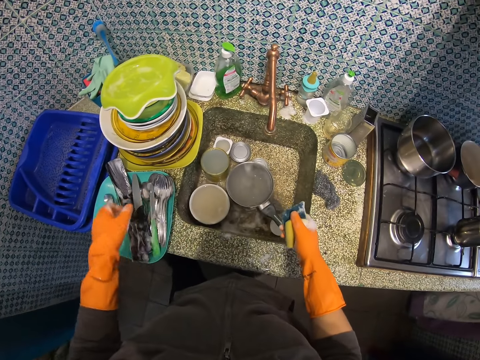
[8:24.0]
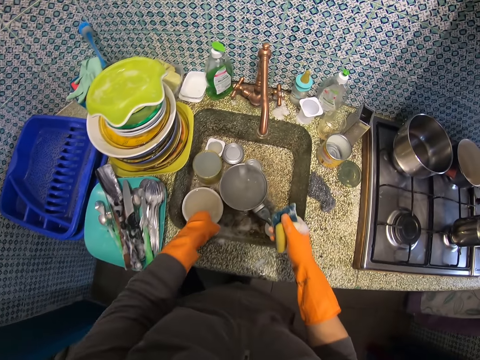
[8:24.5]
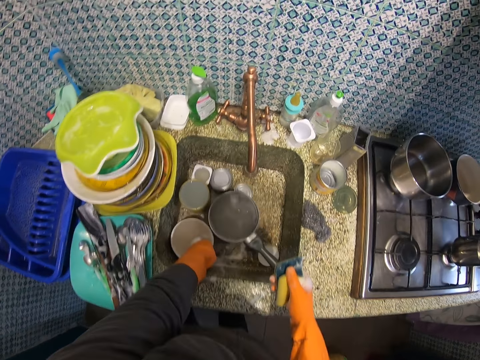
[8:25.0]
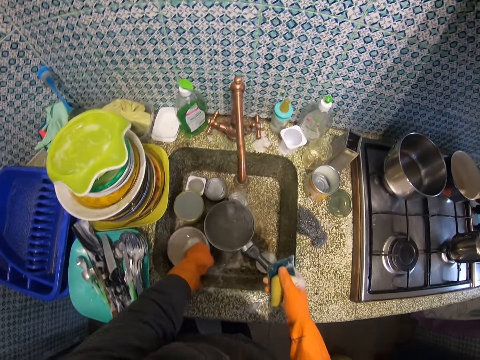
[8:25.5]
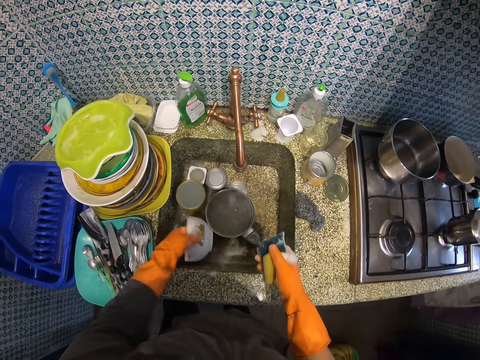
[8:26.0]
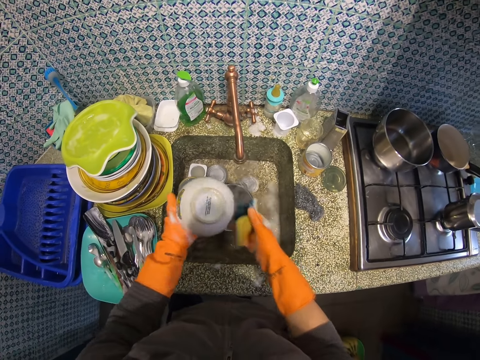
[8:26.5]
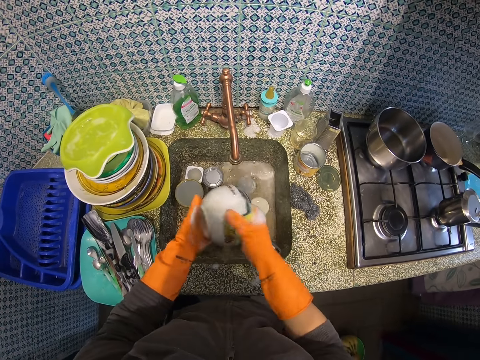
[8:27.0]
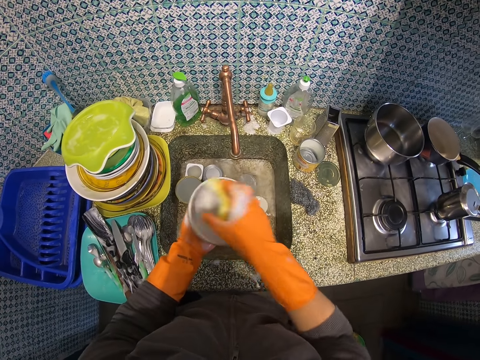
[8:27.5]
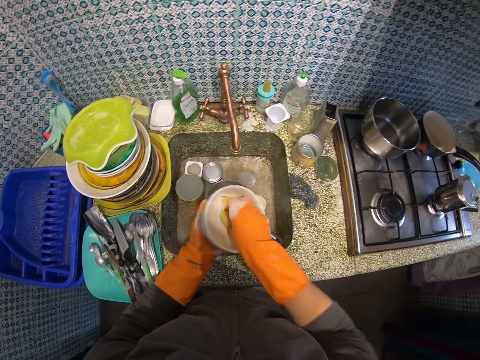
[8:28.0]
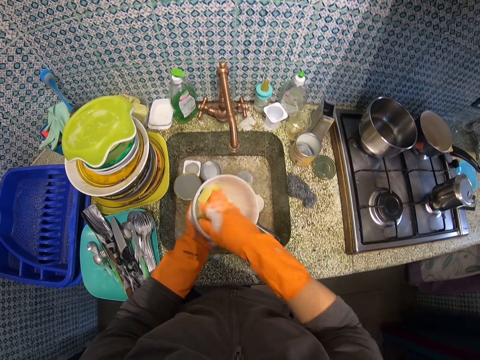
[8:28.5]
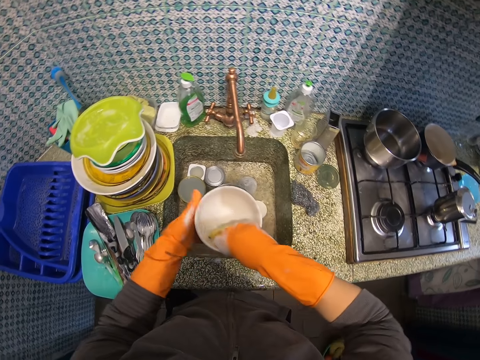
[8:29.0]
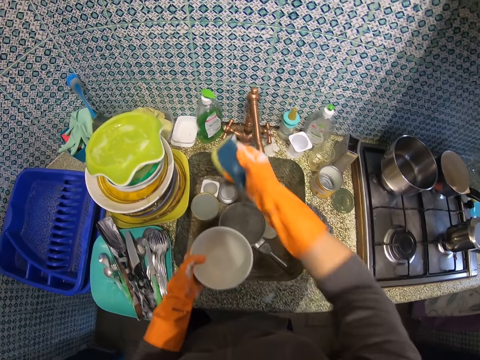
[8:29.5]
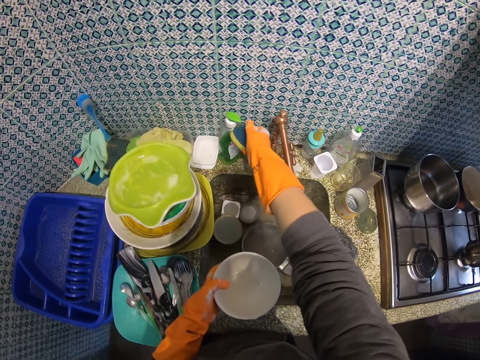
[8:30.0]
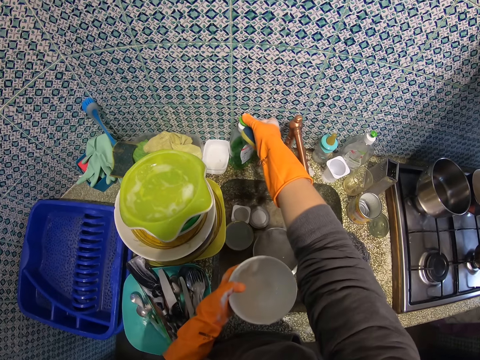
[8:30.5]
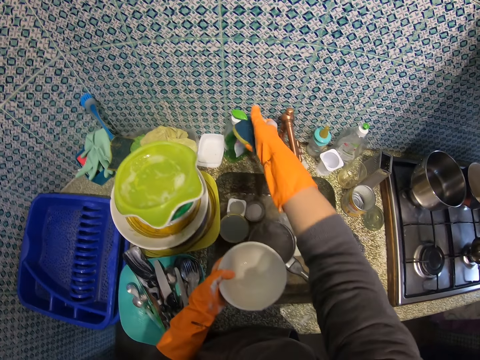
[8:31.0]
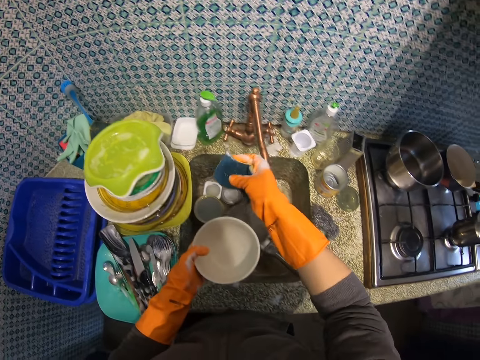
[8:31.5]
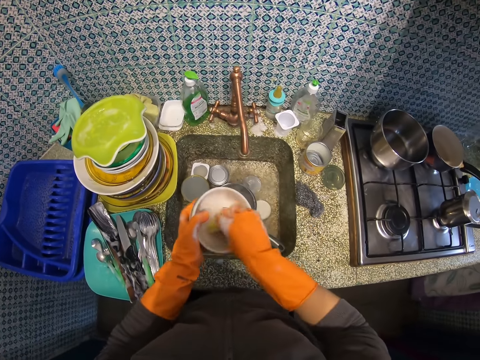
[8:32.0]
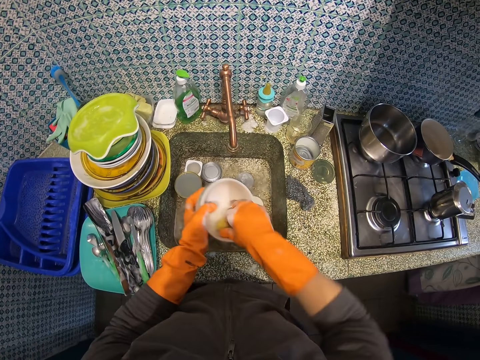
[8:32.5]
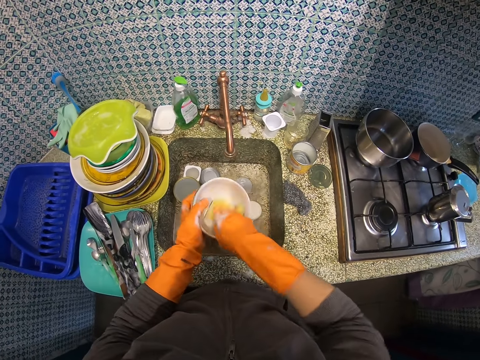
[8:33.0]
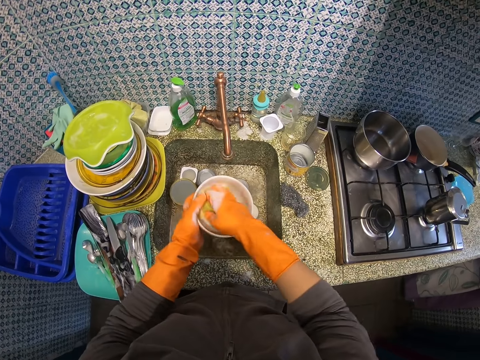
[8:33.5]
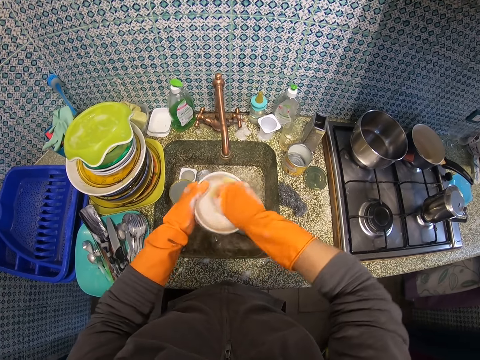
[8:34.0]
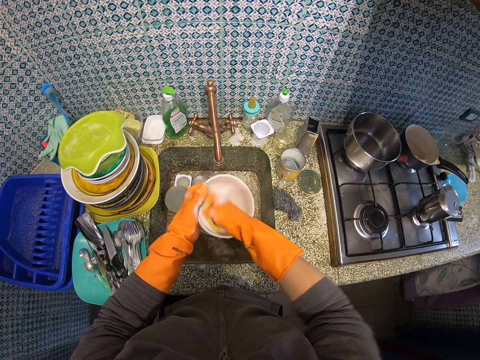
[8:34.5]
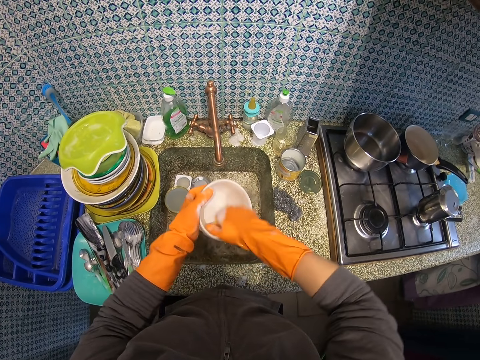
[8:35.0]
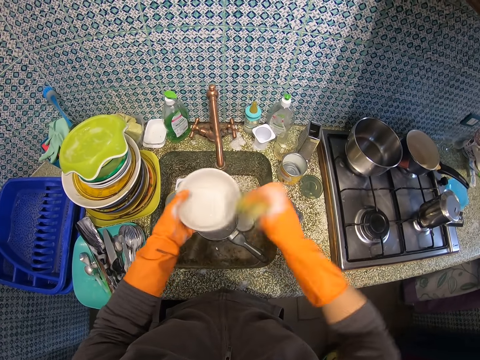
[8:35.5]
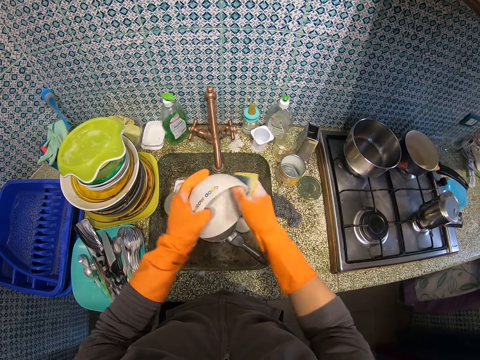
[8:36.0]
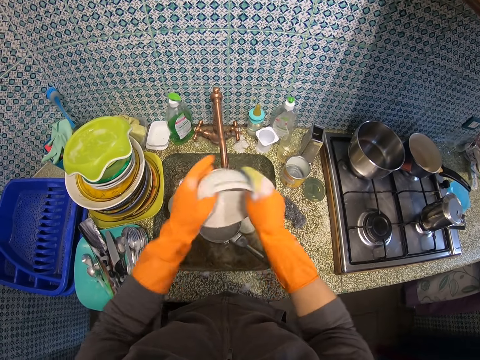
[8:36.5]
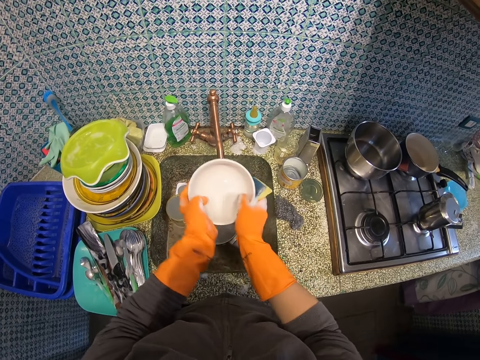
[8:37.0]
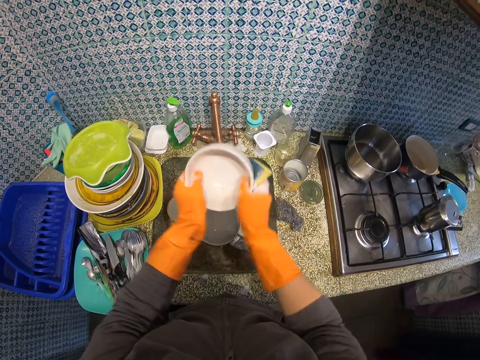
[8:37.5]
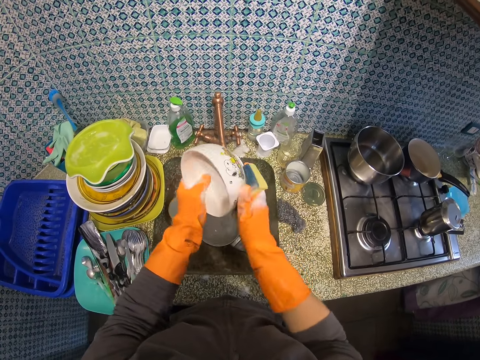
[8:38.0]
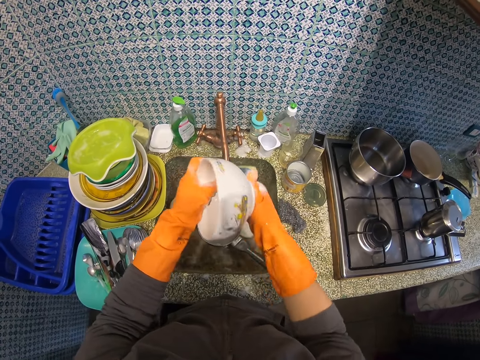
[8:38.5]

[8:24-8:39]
The camera wearer drops the solid turner in the blue plate on the kitchen slab. They pick up a ceramic dish from the zinc. They pour off water from the ceramic dish. They wash the ceramic plate. They apply soap on the sponge scourer. They wash the ceramic plate.

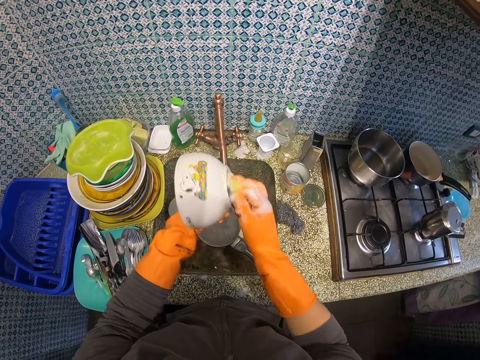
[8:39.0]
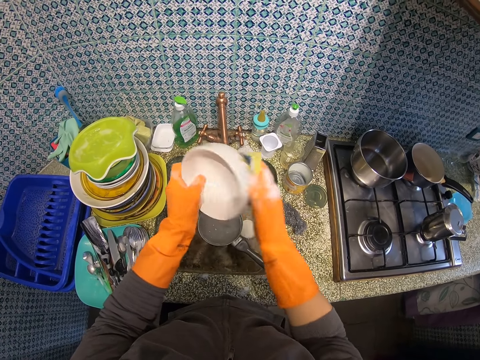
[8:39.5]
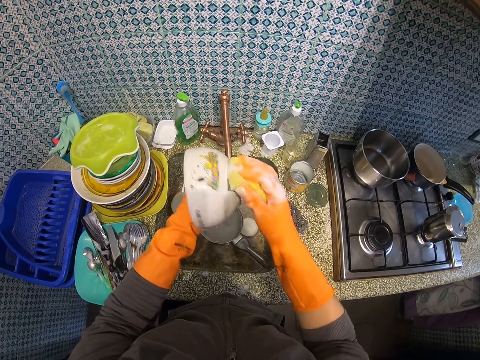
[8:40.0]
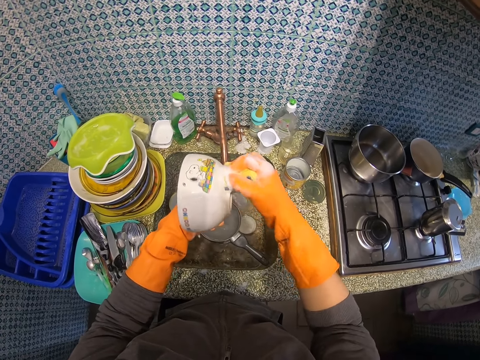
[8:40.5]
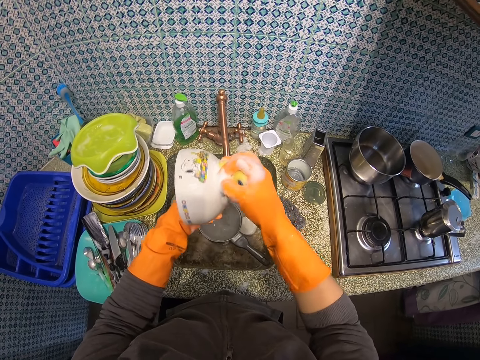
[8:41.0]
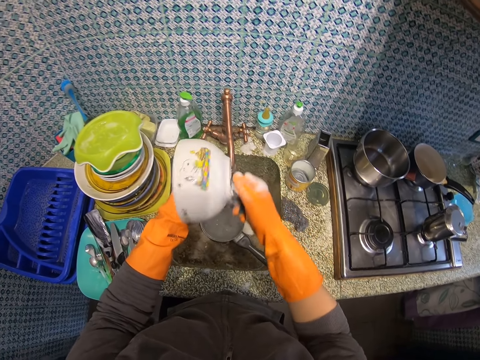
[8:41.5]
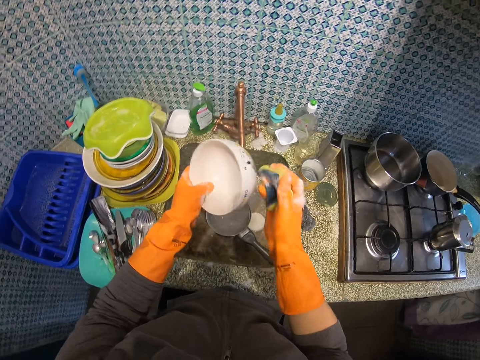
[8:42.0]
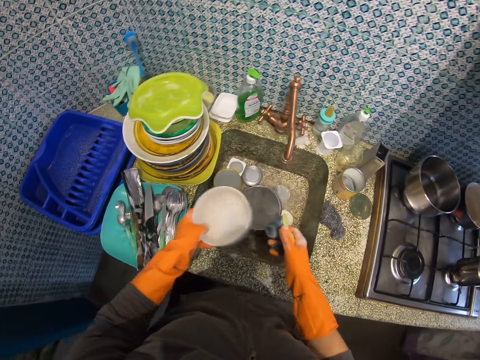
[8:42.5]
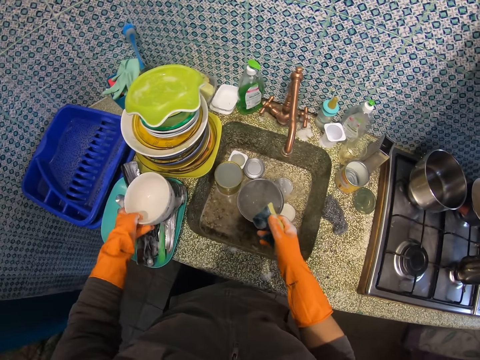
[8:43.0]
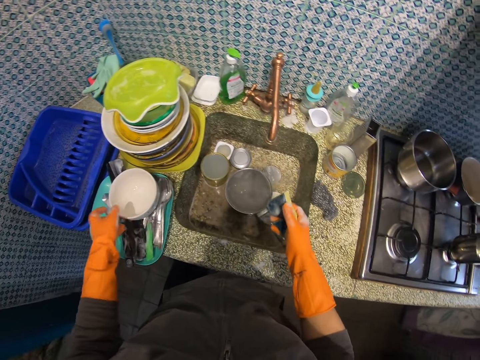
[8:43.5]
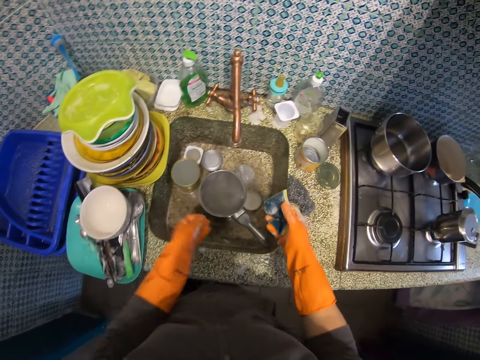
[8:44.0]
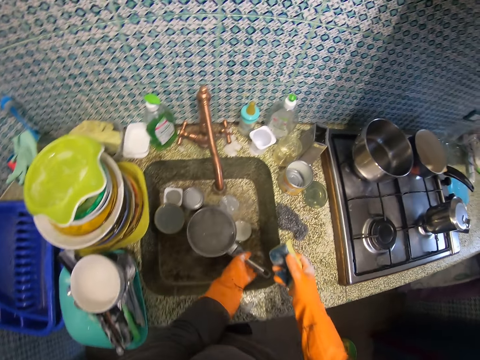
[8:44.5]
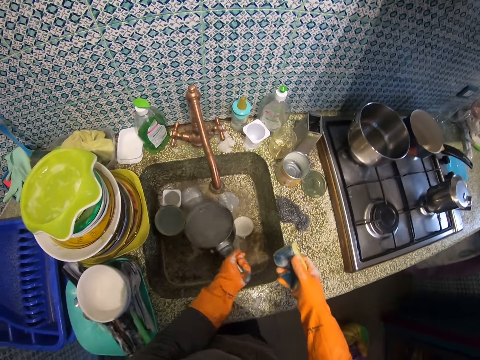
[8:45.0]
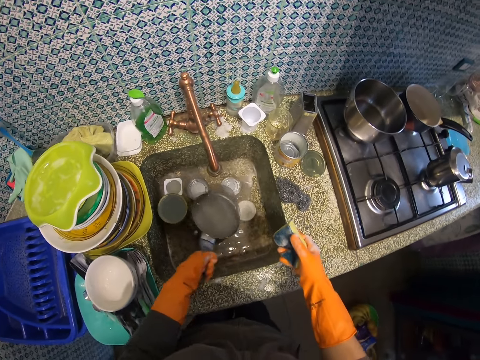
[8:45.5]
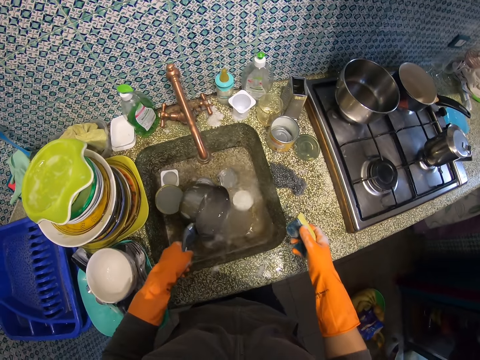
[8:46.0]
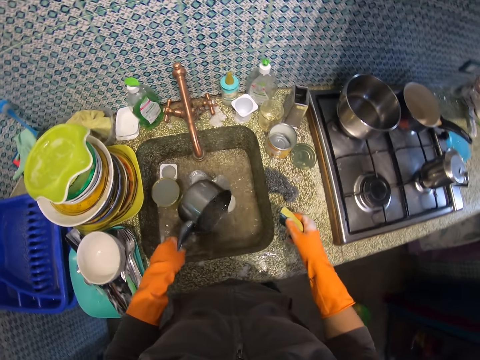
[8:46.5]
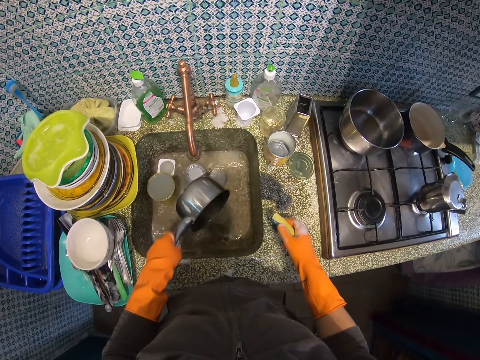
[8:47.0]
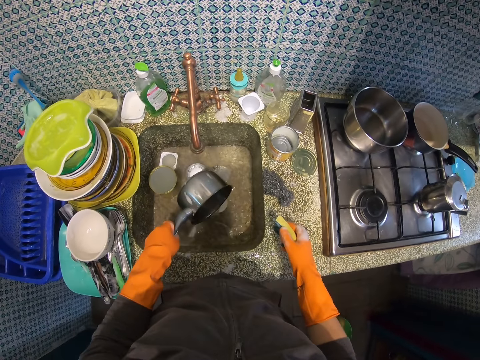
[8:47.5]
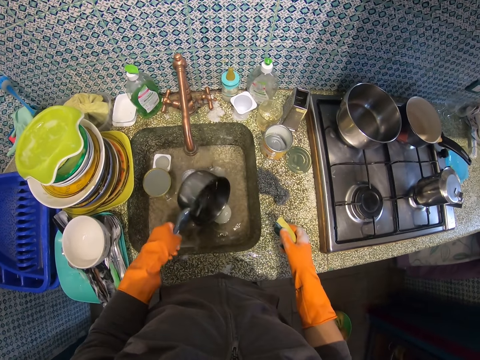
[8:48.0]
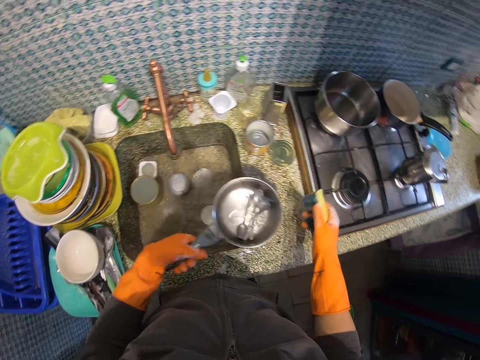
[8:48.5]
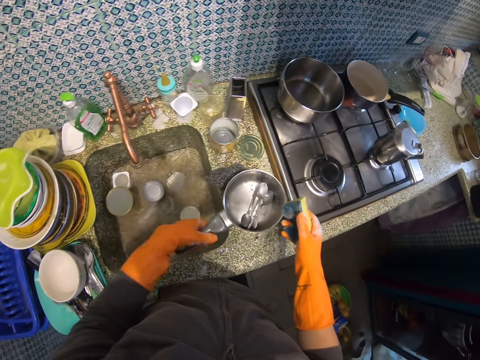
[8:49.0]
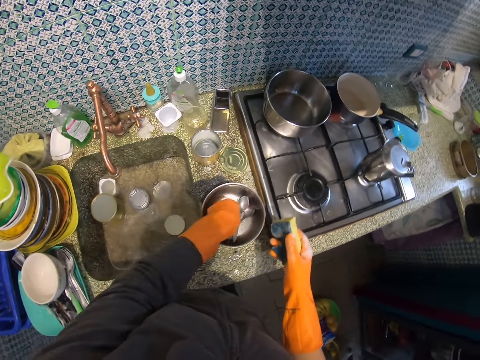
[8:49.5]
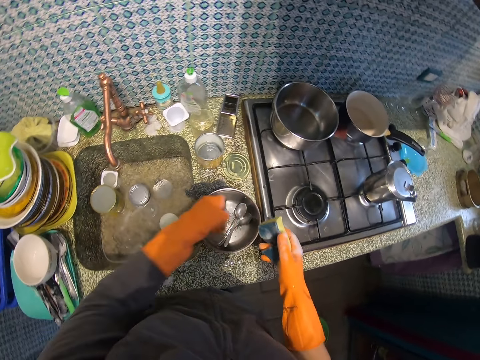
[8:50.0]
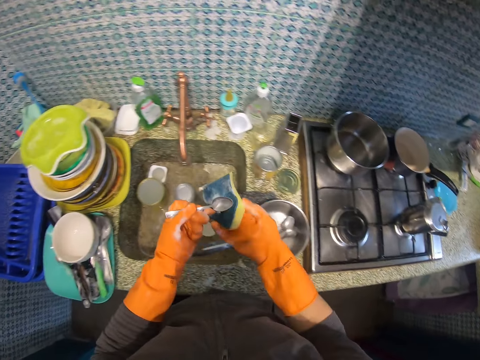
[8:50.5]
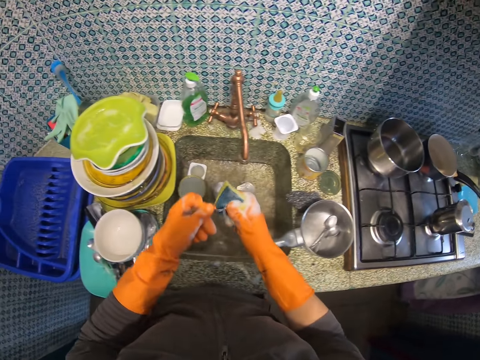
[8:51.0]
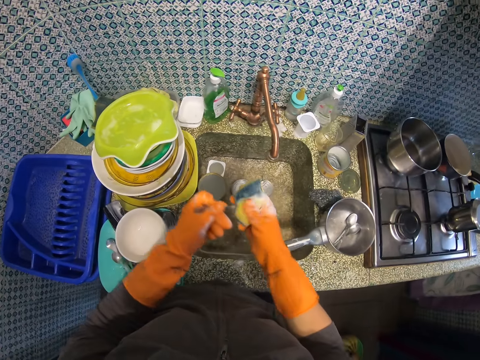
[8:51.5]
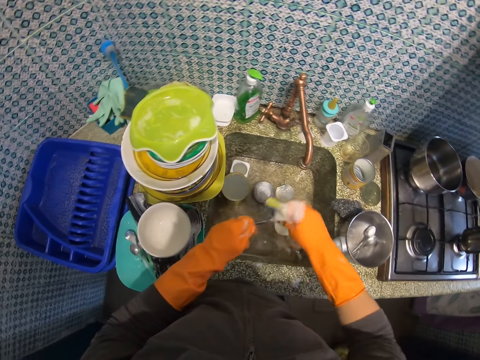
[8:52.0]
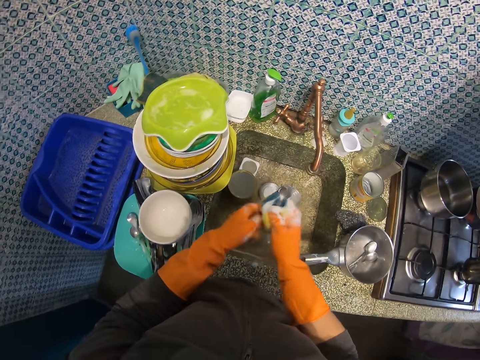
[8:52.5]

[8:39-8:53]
The camera wearer drops the ceramic dish in the blue plate on the kitchen slab, on top of the spoons. They pick up a stock pot from the zinc. They pour off water from the stock pot. They drop the stock pot on the kitchen slab, on the left side of the sink. They pick up a table spoon from the stock pot. They wash the table spoon.
